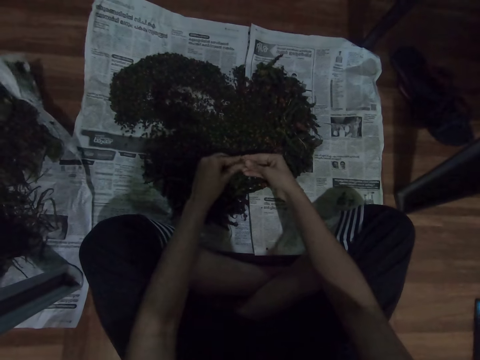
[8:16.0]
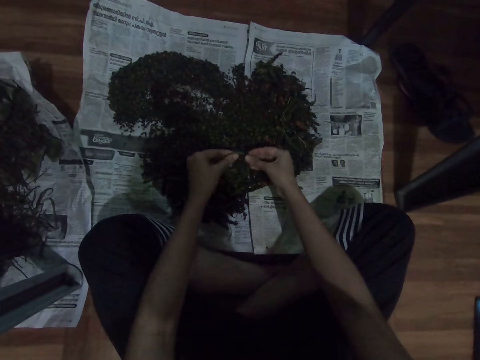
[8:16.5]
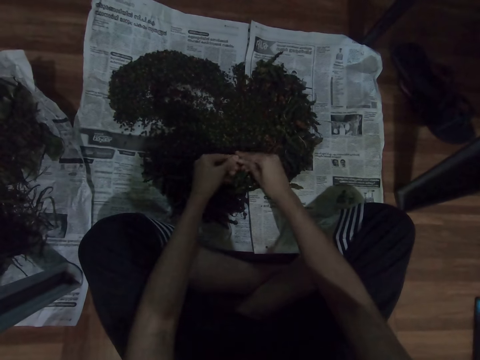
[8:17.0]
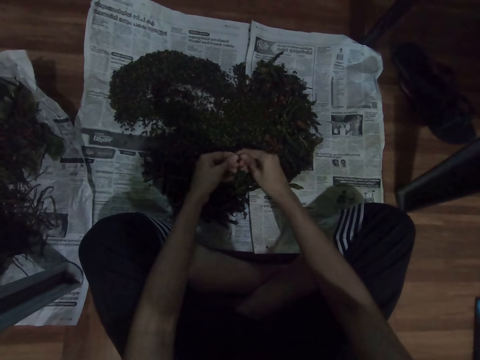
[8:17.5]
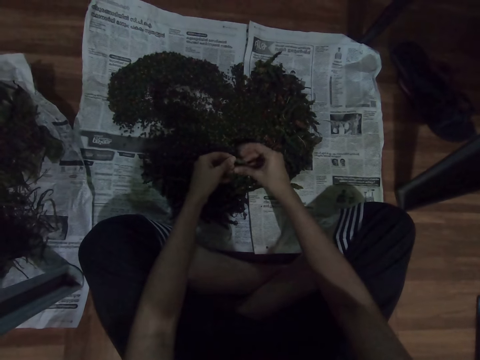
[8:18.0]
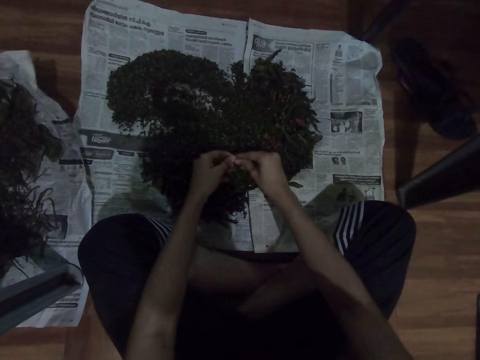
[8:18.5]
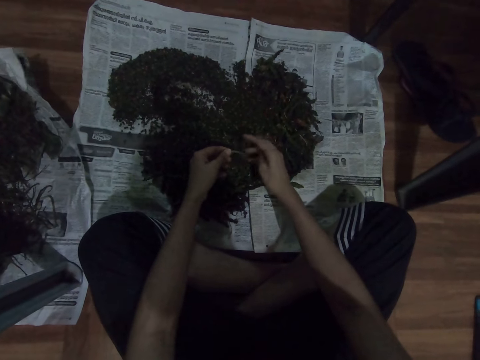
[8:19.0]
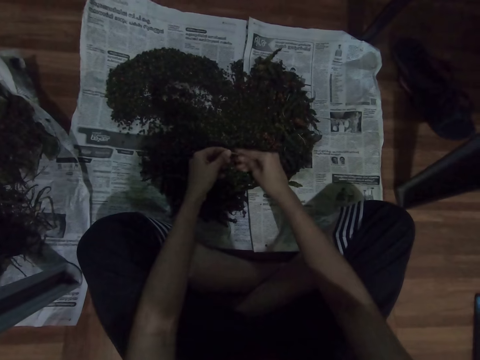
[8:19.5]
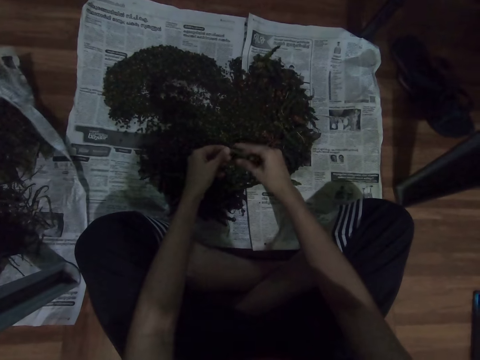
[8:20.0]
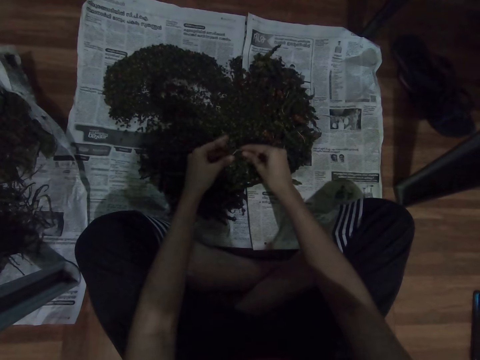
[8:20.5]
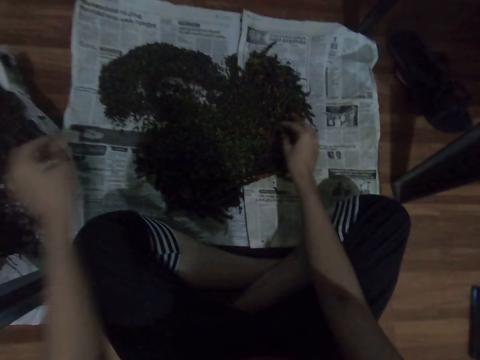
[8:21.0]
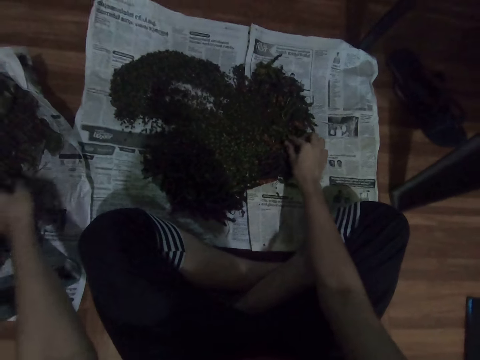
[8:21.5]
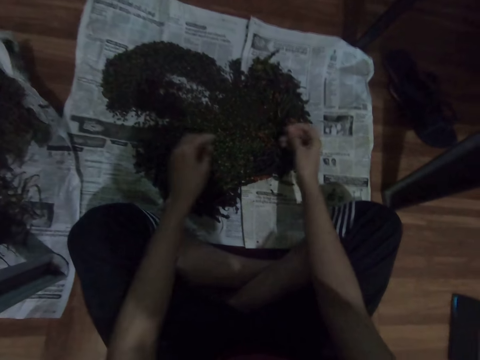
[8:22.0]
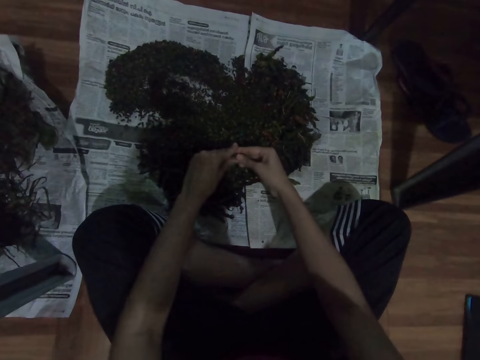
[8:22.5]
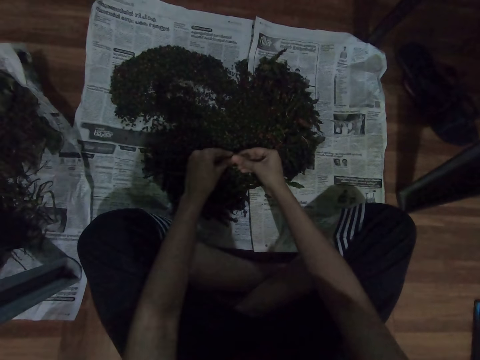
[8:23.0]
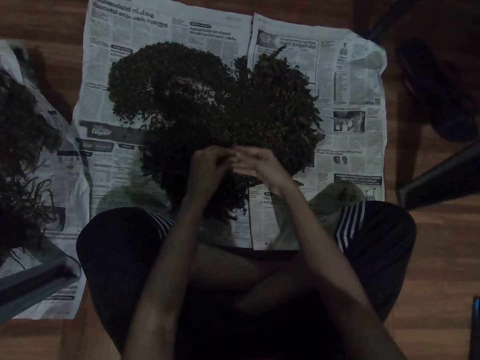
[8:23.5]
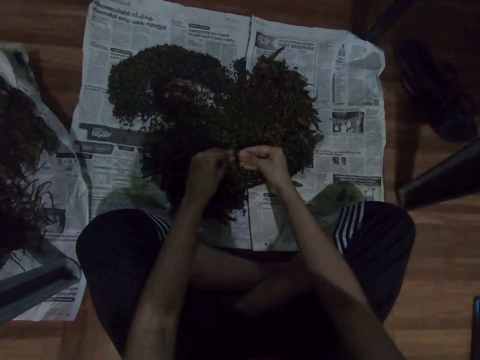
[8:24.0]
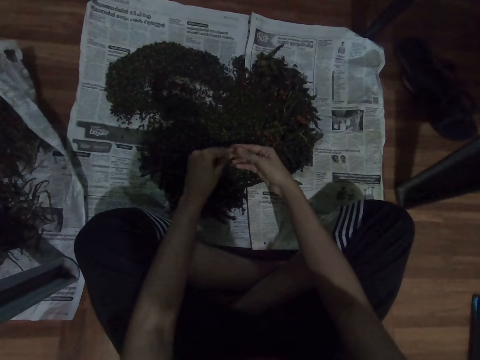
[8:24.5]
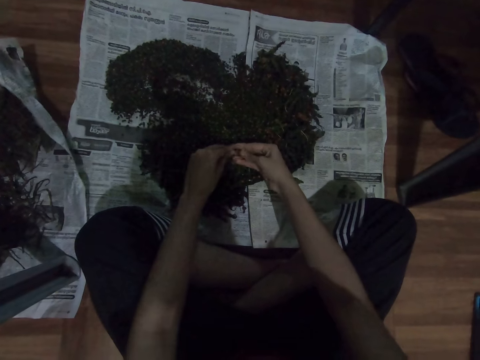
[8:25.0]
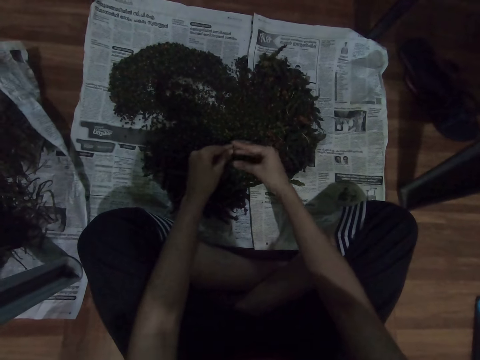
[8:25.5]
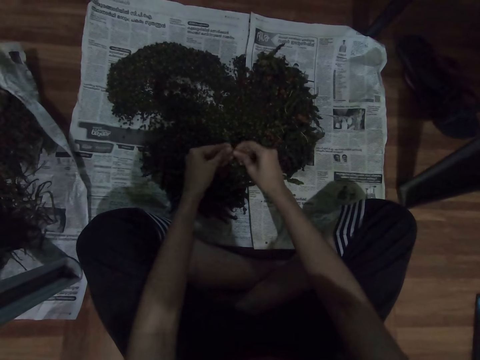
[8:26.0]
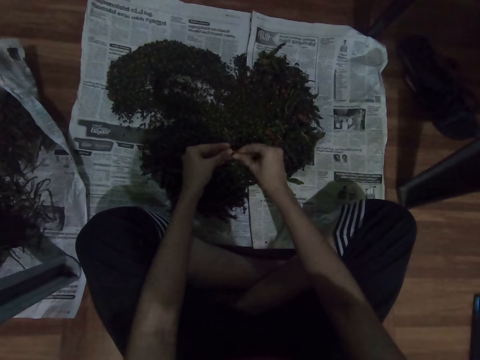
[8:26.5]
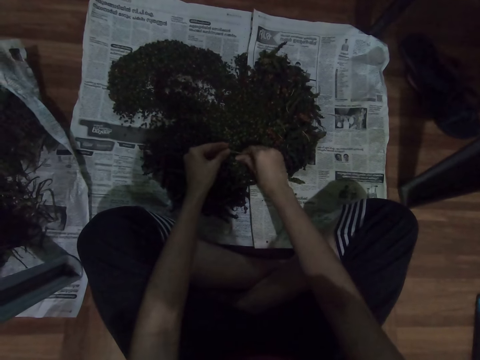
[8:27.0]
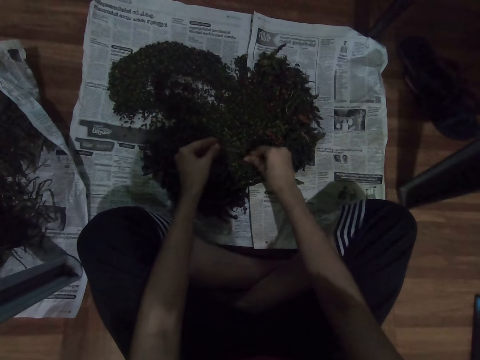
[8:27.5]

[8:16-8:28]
The camera wearer selects the vegetables. They place the dirt on the paper. They pick the vegetables. They shred the herb. They select the vegetables.

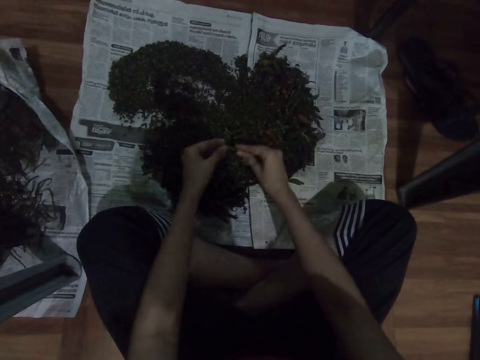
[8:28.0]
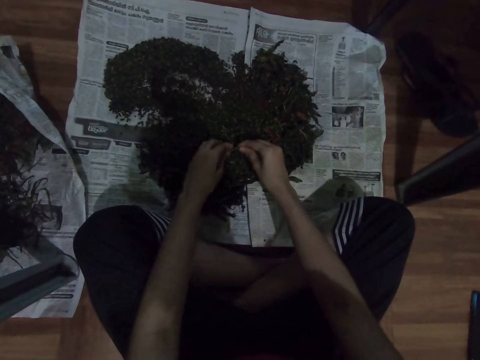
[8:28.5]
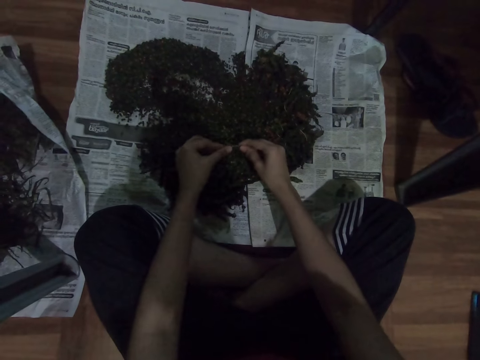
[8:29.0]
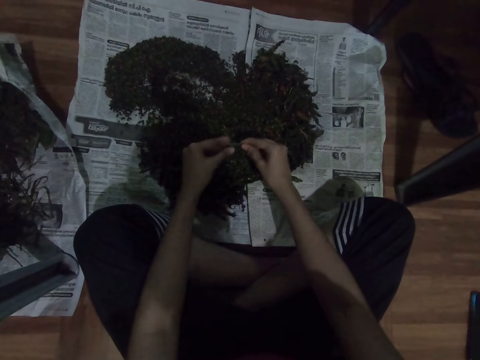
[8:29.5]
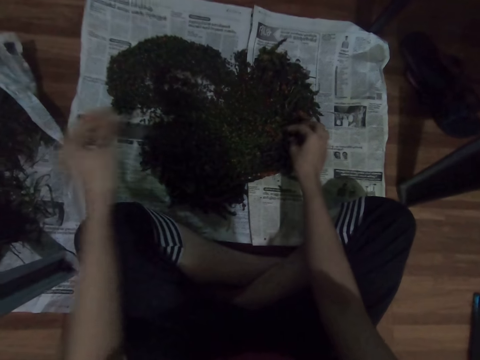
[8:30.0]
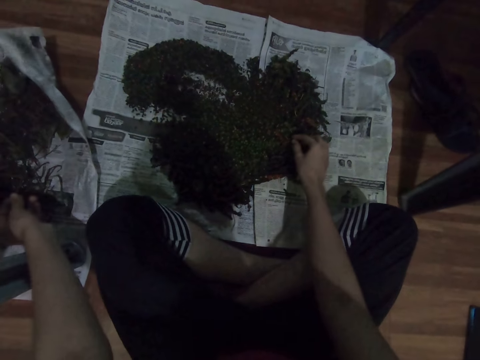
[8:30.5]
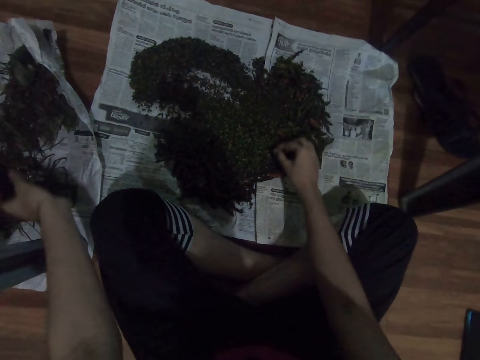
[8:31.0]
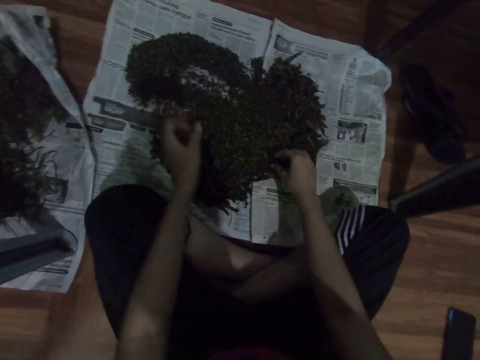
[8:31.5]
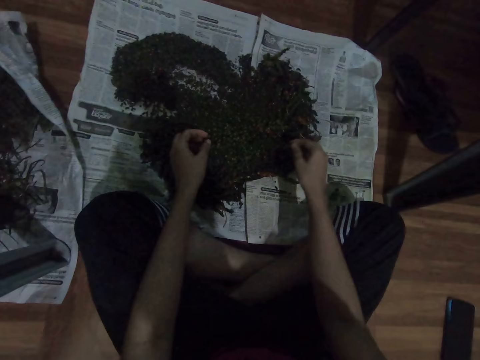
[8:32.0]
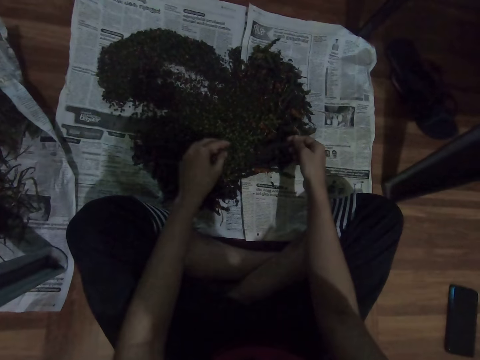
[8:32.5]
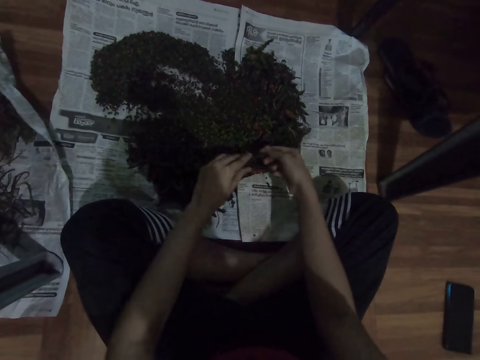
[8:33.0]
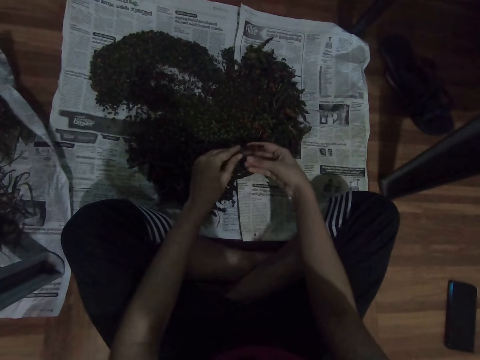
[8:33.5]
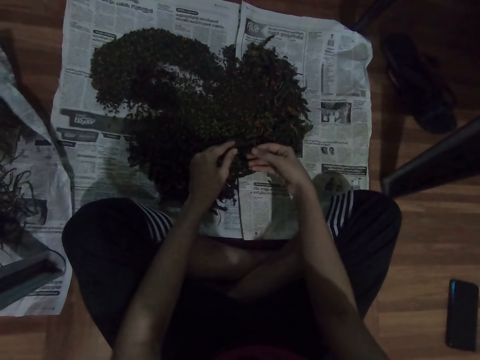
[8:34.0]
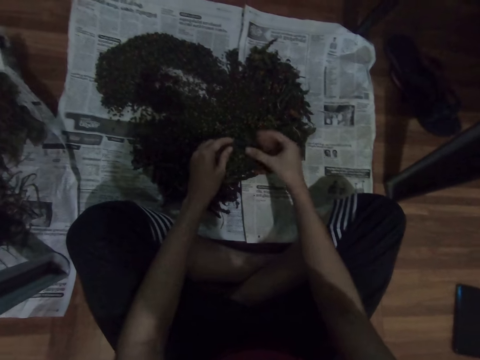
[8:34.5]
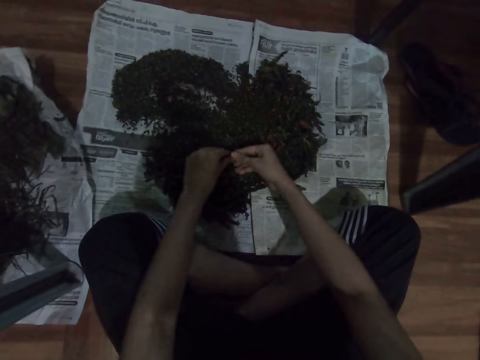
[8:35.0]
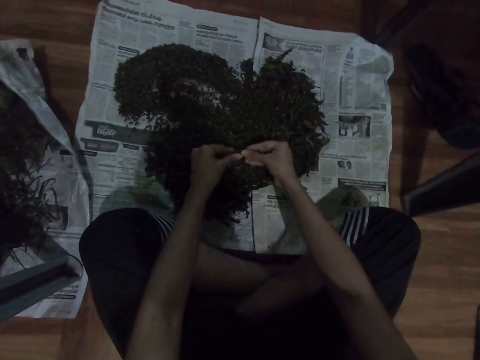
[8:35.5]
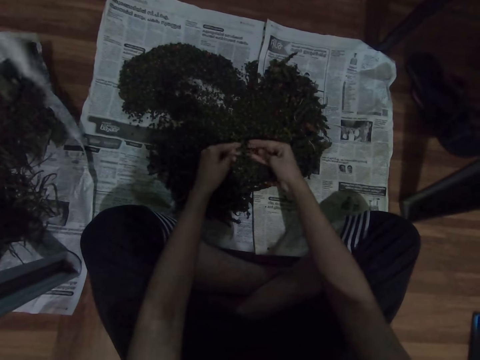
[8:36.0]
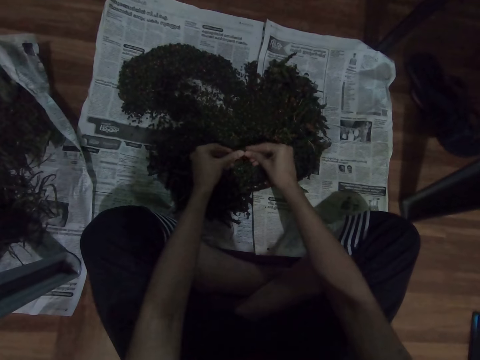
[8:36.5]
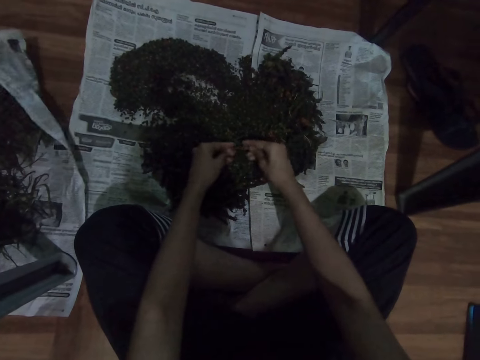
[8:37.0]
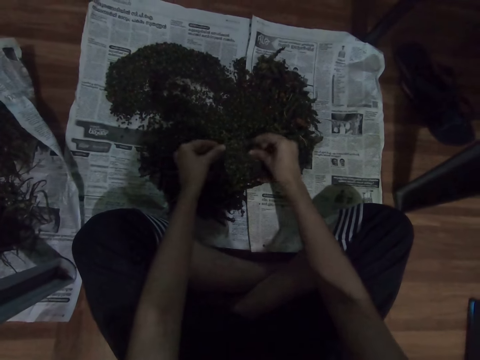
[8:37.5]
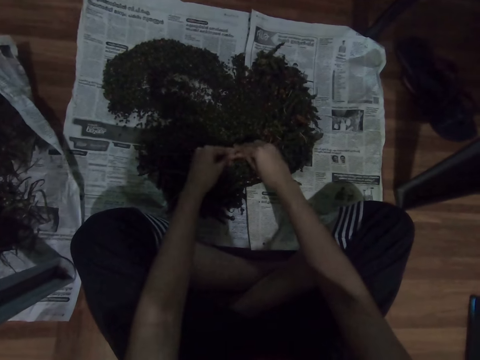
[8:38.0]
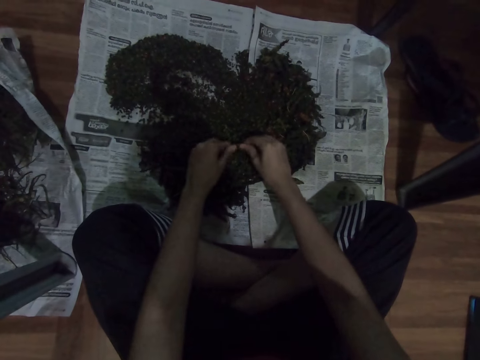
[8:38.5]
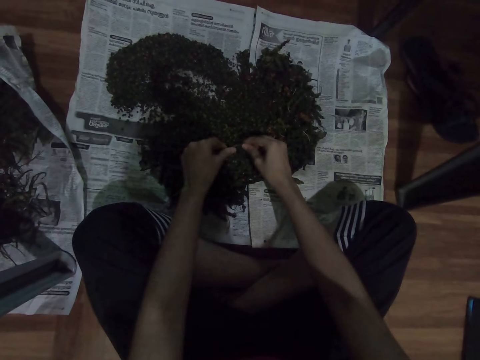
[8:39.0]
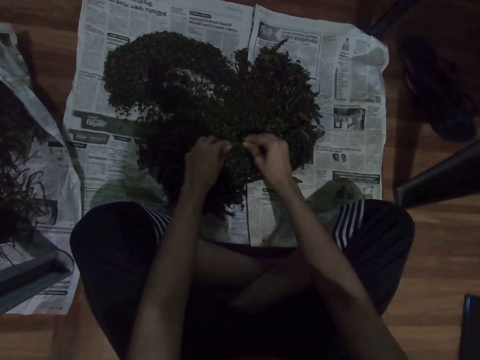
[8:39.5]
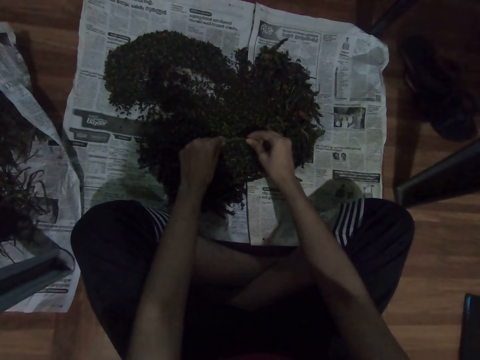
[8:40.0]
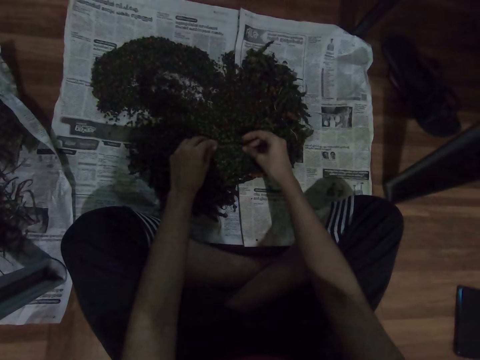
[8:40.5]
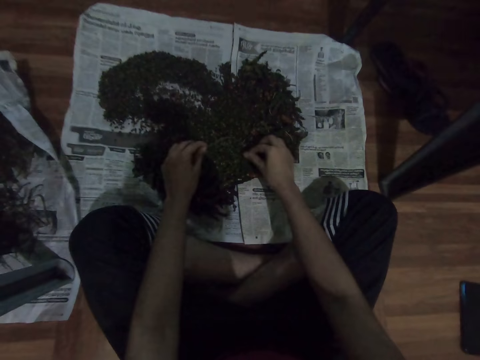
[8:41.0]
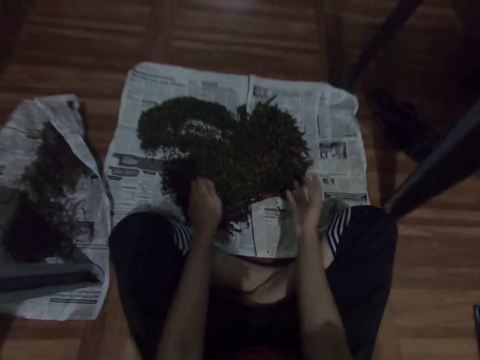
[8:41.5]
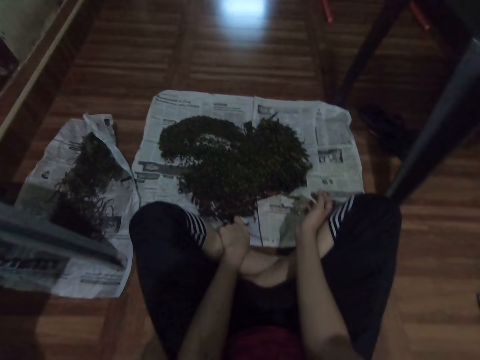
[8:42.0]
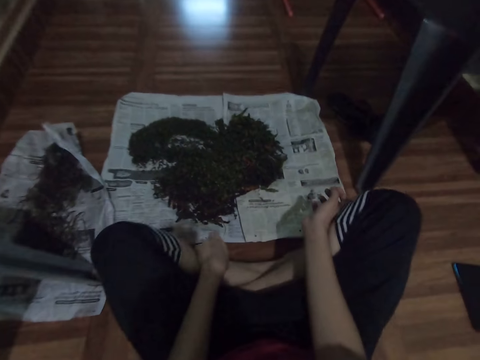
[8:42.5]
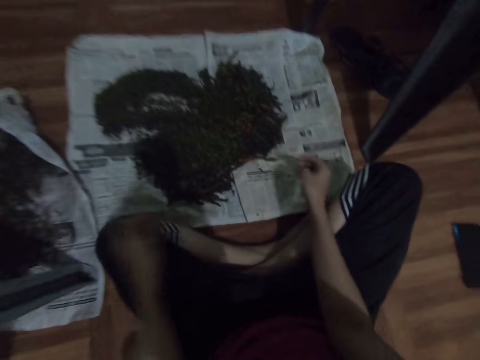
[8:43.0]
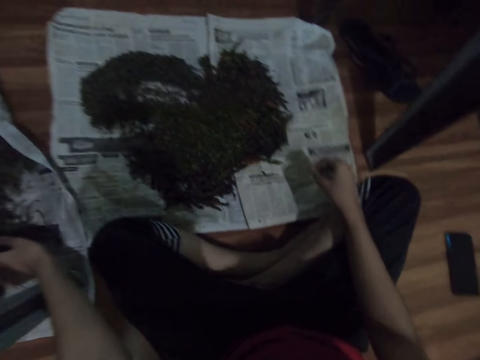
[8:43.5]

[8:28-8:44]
The camera wearer places the dirt on the paper. They pick the vegetables. They select the vegetables. They shred the herb. They move on the floor.
